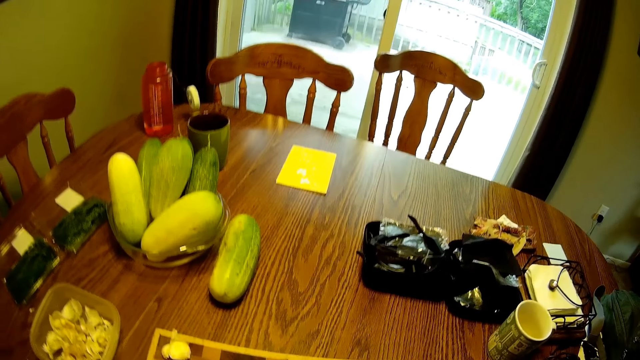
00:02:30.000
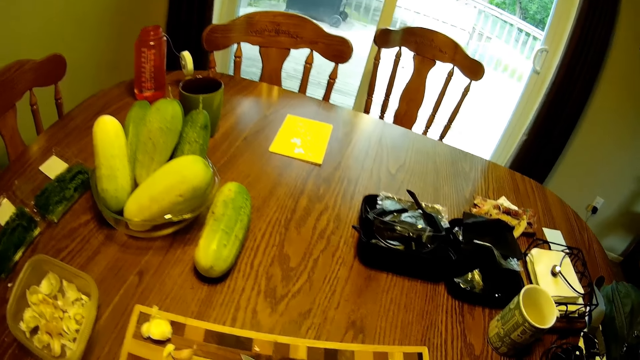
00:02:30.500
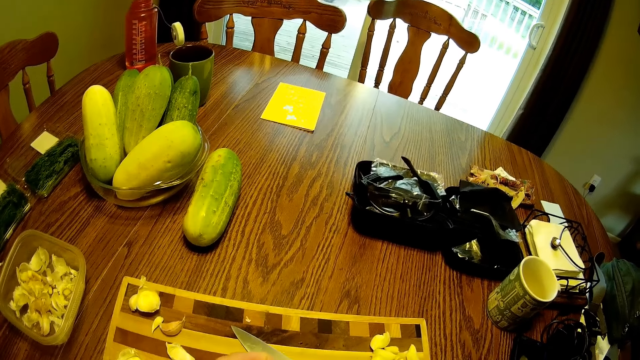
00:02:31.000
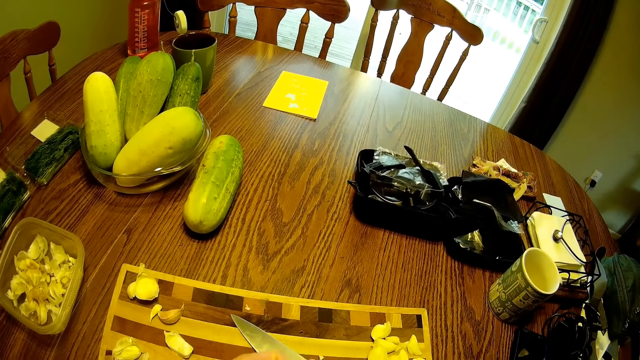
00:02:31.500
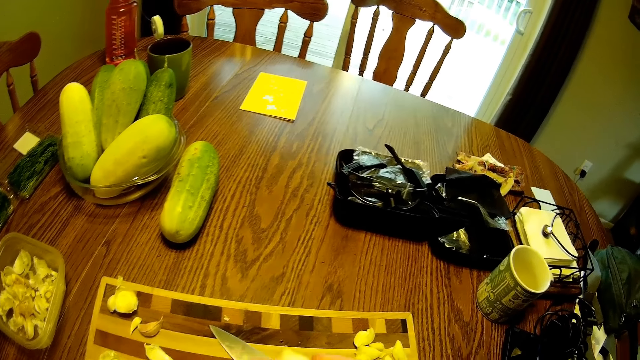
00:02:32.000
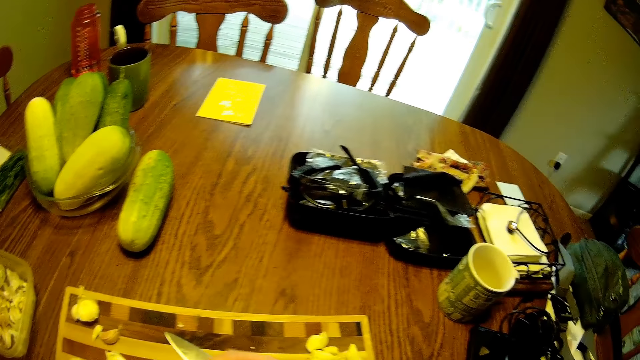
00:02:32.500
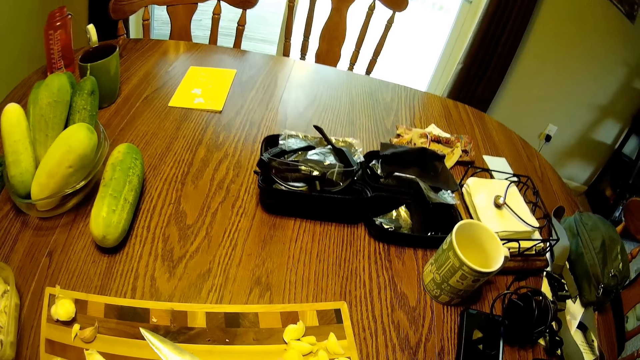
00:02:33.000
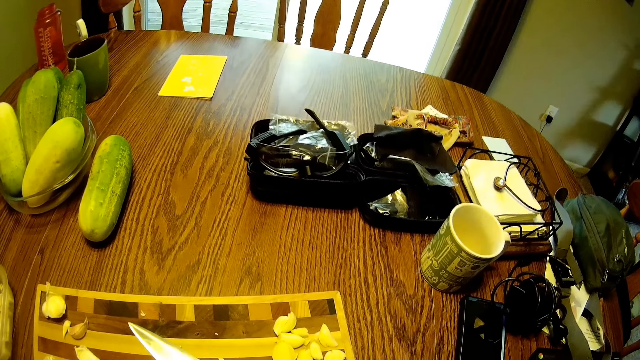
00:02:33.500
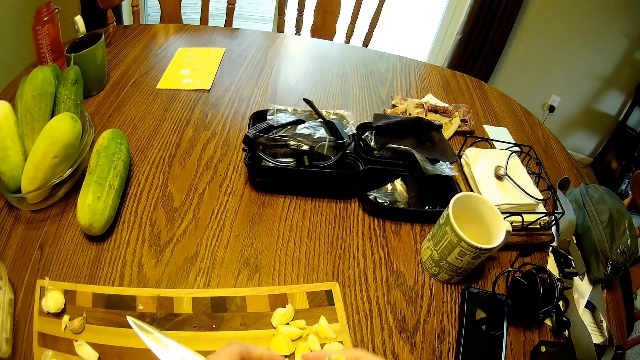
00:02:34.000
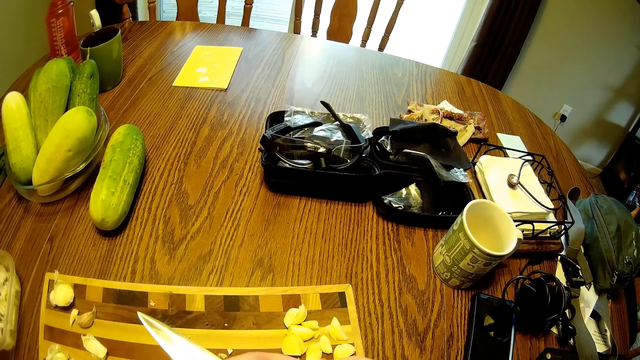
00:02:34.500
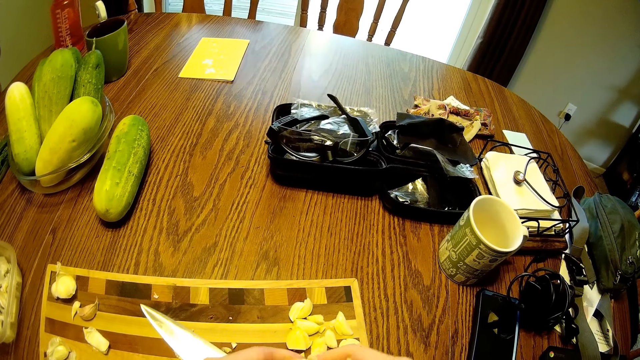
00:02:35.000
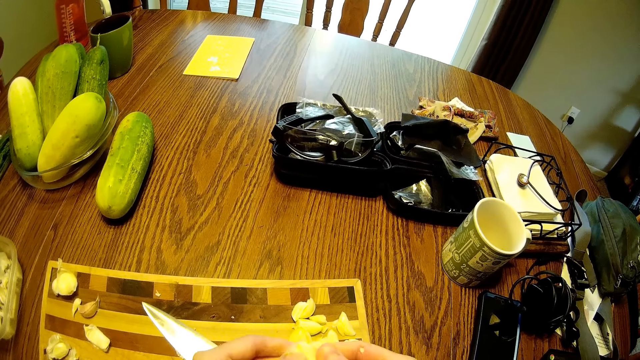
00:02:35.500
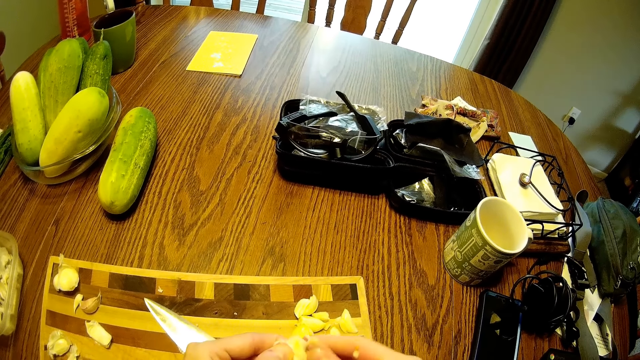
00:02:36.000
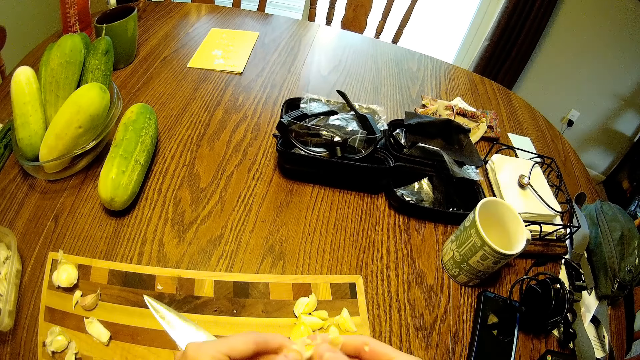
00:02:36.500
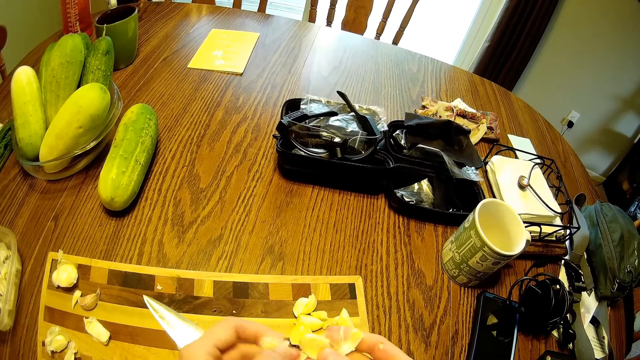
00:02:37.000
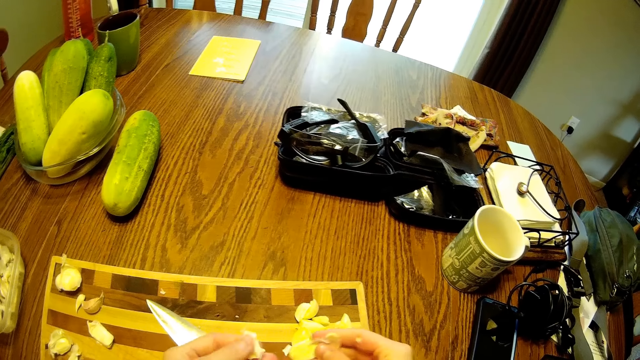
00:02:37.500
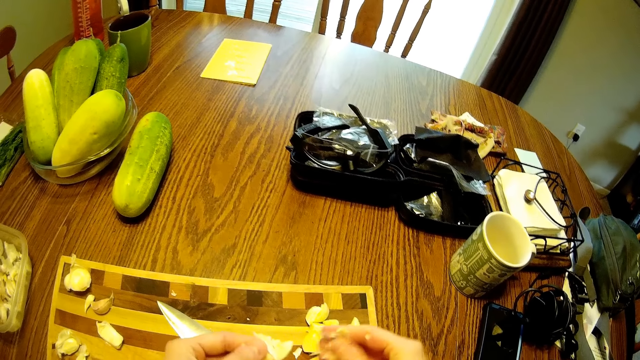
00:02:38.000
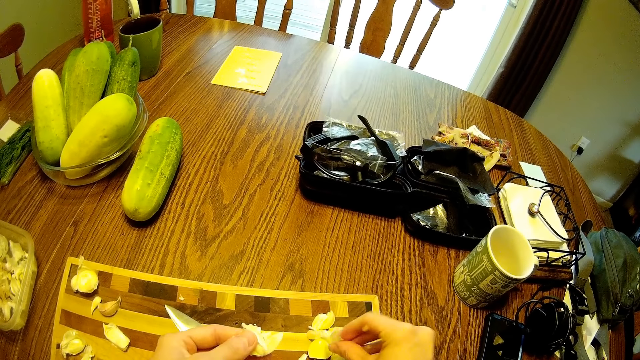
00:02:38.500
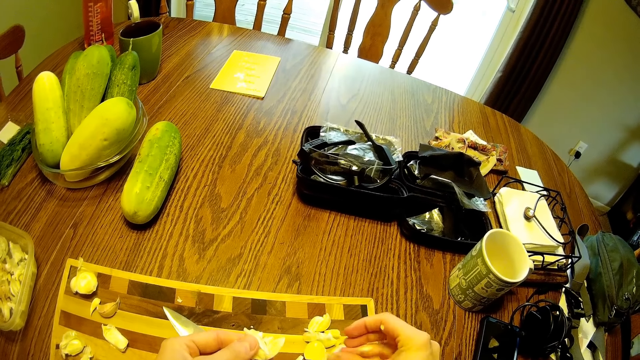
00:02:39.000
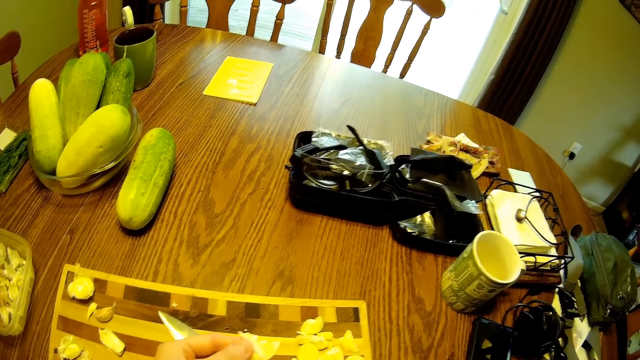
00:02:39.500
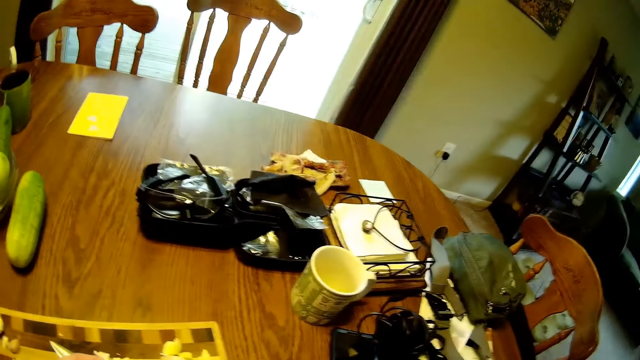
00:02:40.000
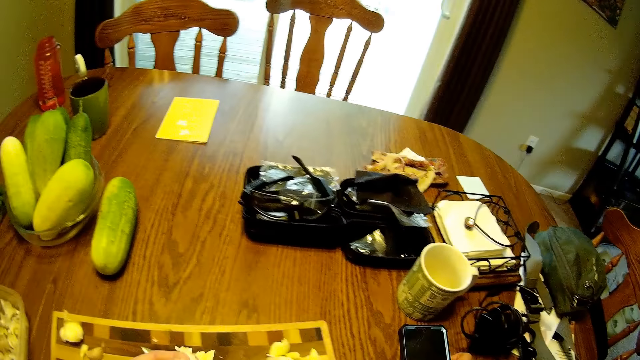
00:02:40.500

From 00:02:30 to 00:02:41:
The camera wearer opens up the garlic with both hands. They hold the garlic. They drop the garlic on the table.

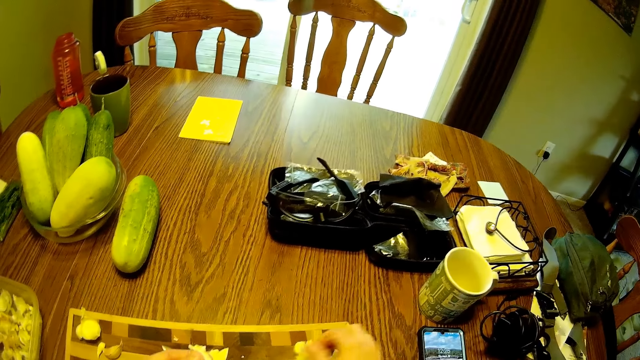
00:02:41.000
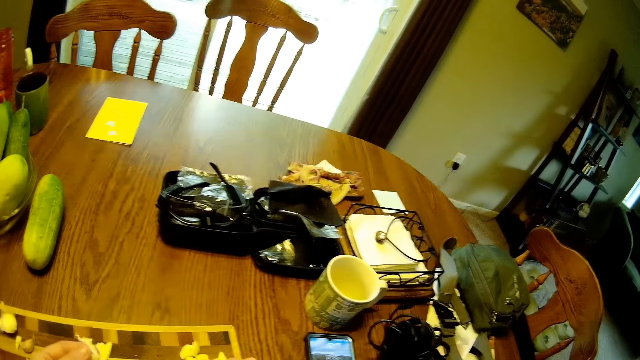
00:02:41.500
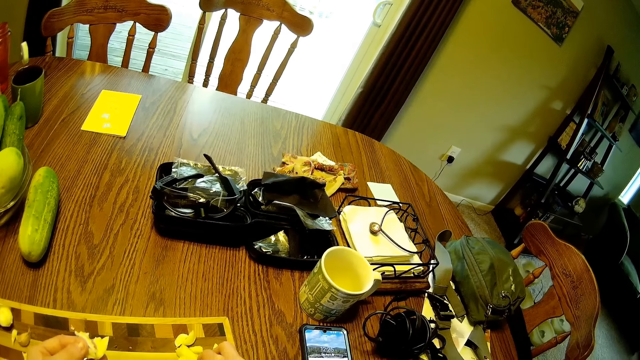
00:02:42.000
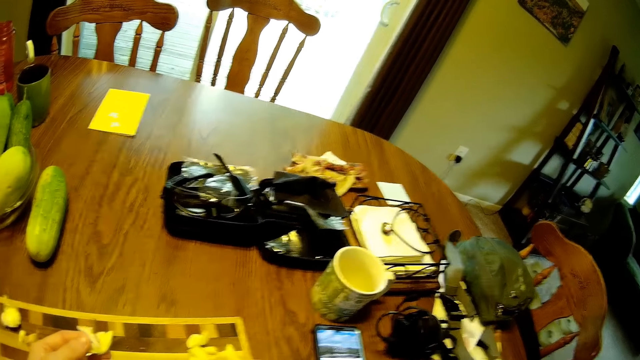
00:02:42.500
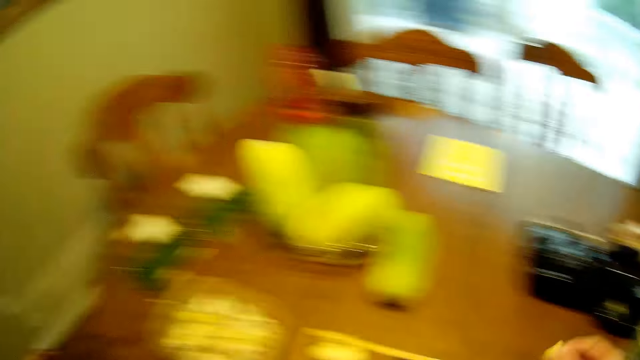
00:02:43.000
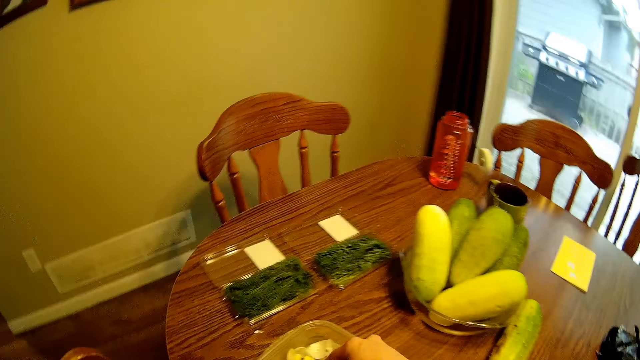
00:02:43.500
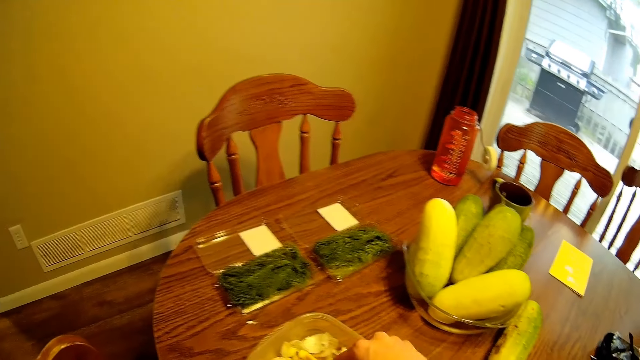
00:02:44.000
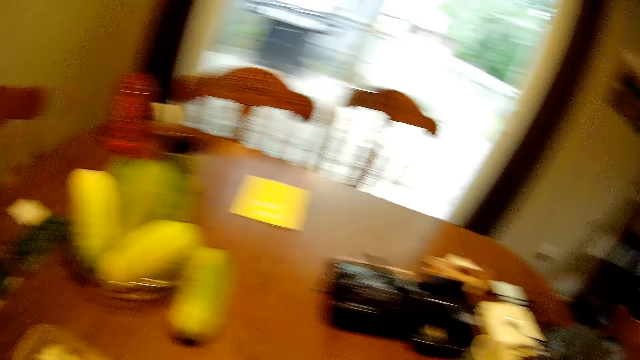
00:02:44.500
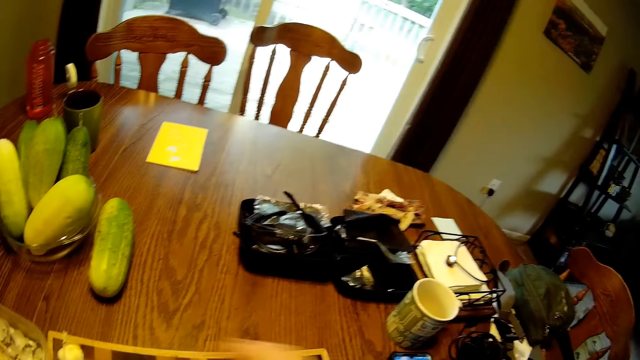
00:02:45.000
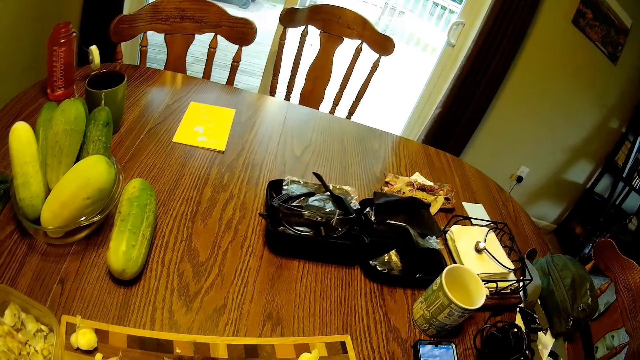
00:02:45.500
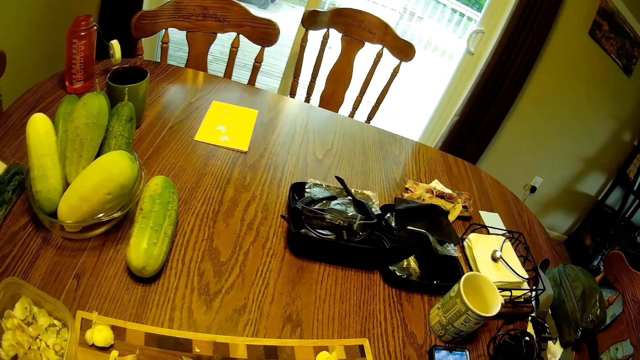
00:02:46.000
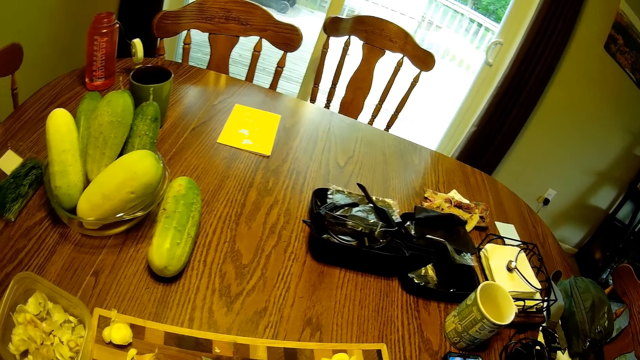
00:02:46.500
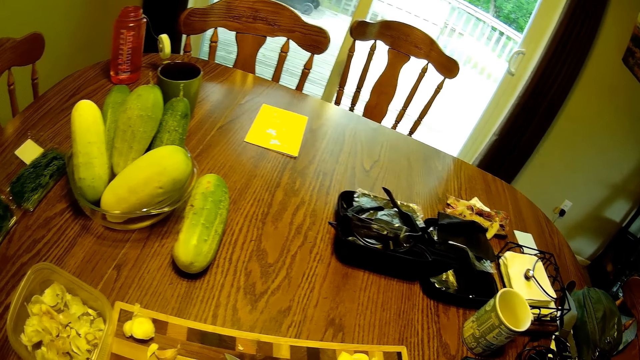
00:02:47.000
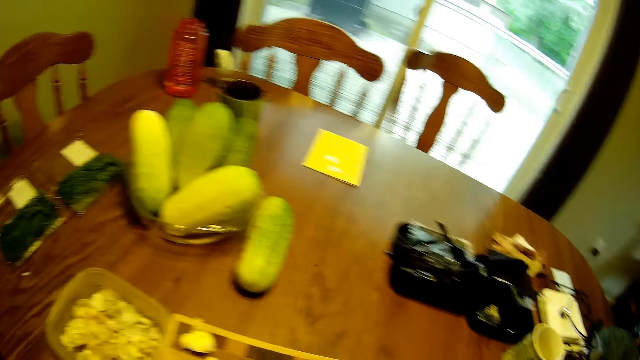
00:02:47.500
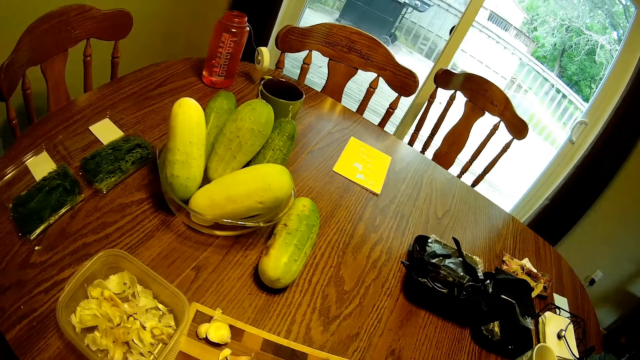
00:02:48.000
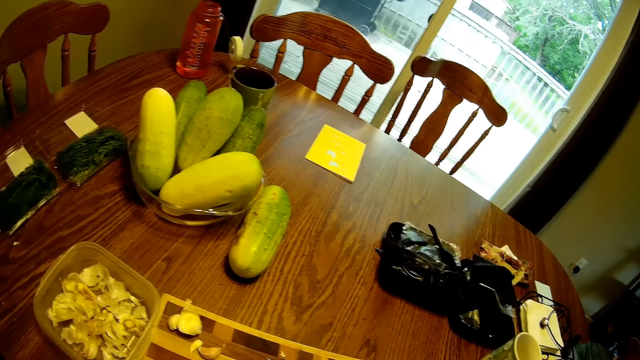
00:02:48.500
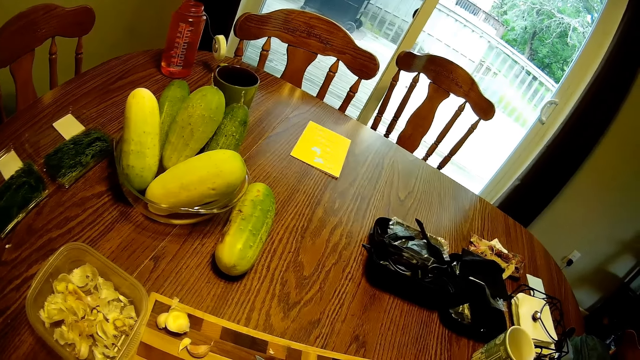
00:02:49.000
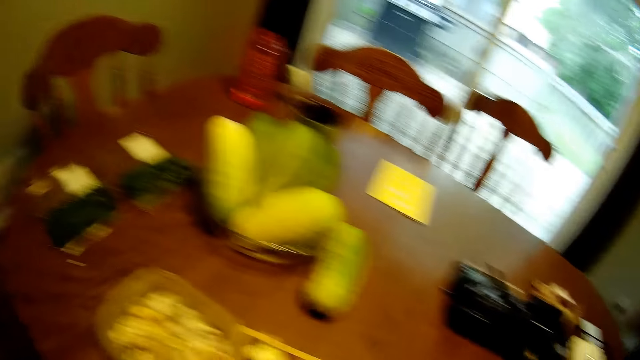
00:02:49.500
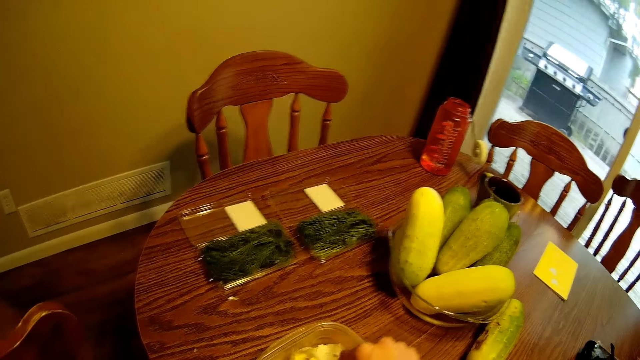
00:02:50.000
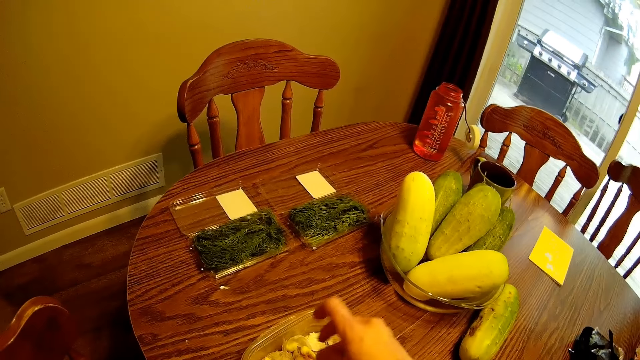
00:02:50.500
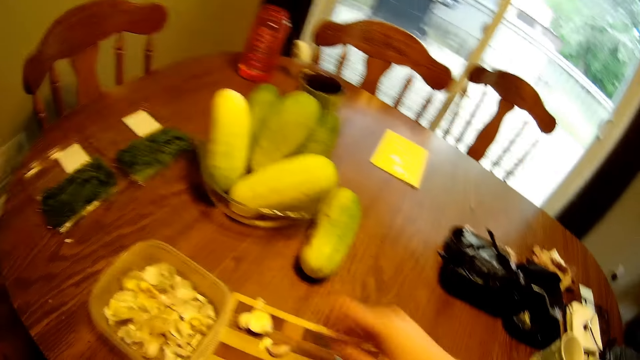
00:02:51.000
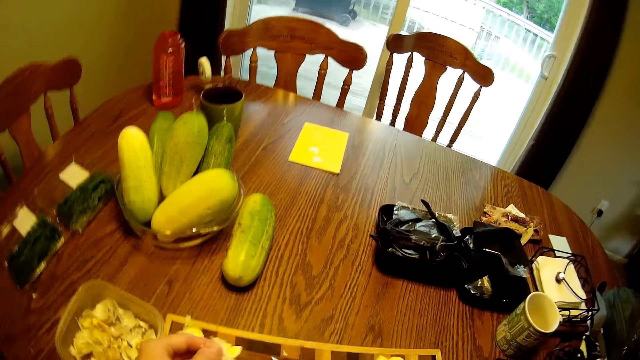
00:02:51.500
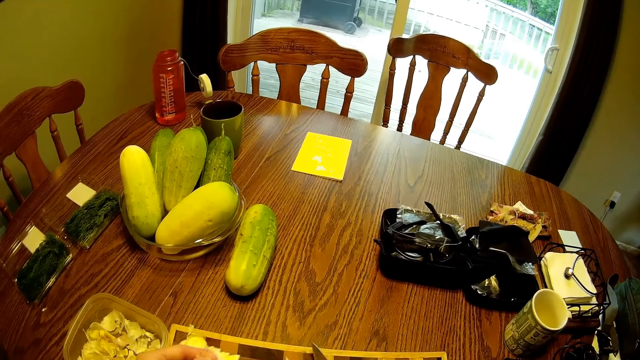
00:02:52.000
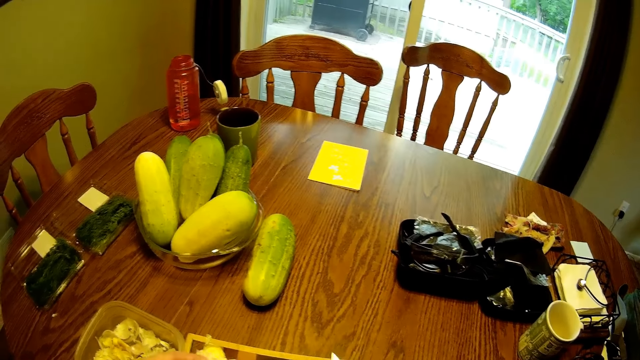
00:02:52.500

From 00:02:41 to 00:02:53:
The camera wearer looks around the table. They put the garlic into the container on the table. They put cloves in the container.
